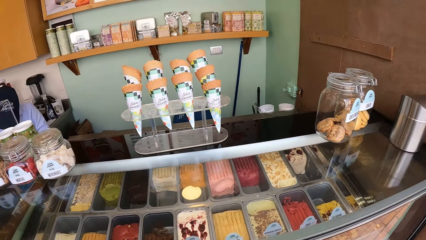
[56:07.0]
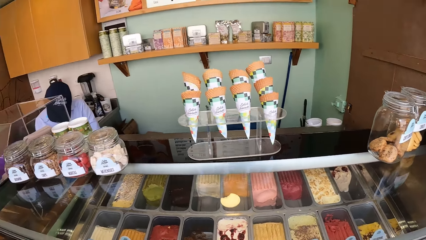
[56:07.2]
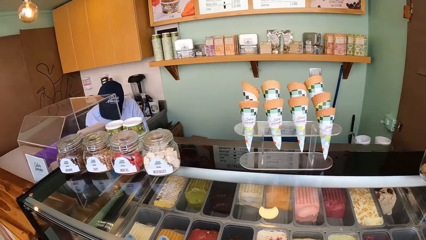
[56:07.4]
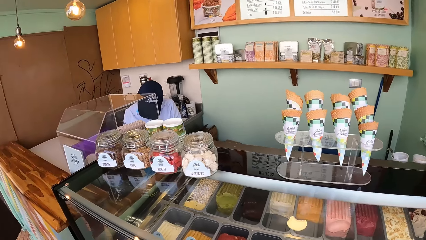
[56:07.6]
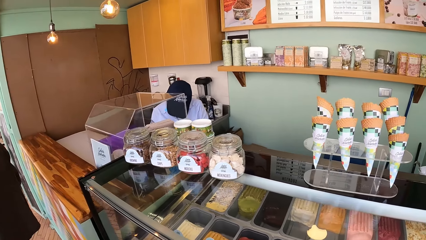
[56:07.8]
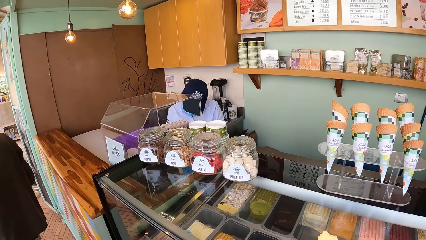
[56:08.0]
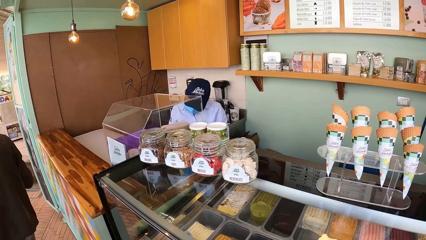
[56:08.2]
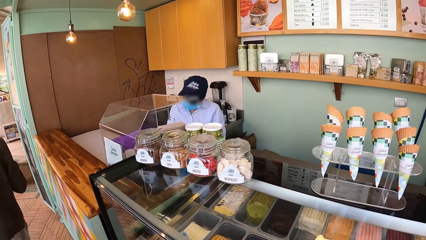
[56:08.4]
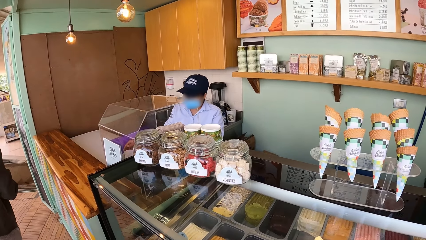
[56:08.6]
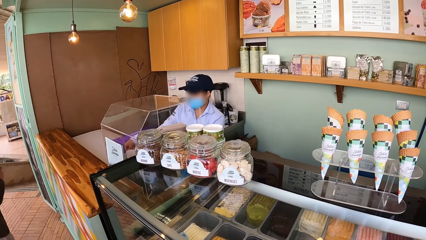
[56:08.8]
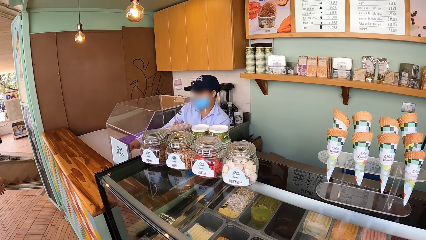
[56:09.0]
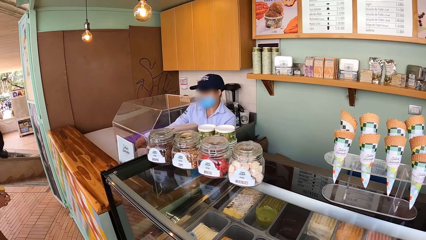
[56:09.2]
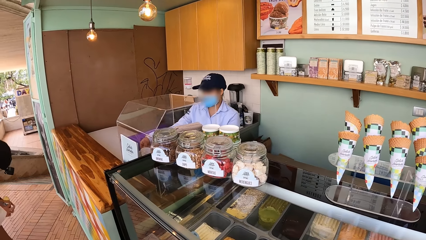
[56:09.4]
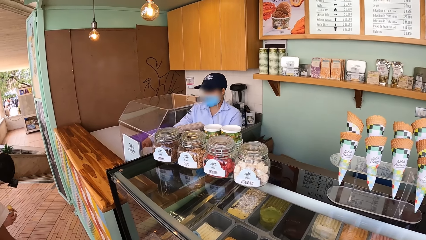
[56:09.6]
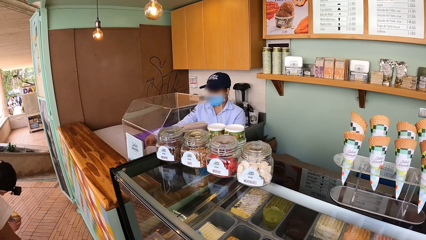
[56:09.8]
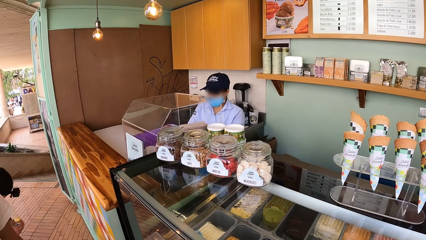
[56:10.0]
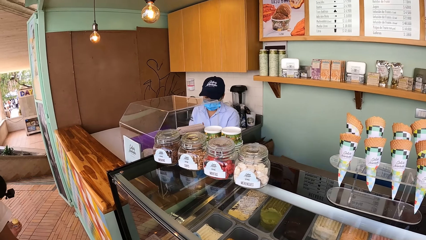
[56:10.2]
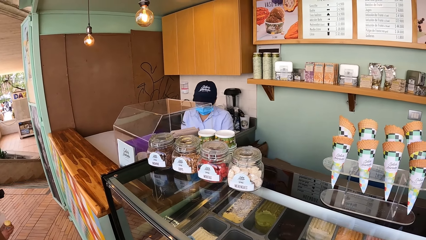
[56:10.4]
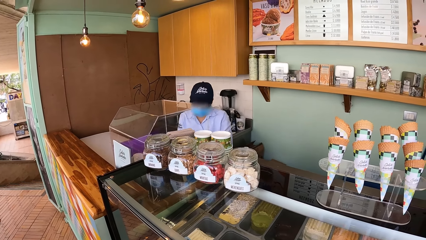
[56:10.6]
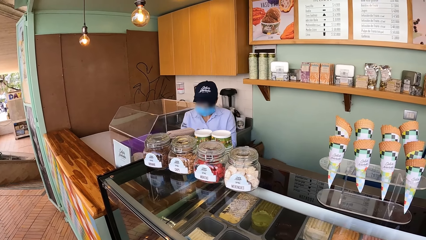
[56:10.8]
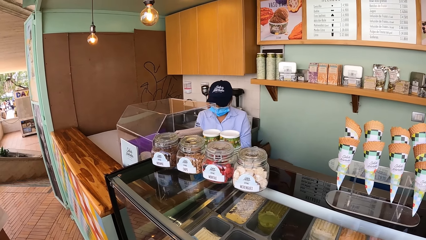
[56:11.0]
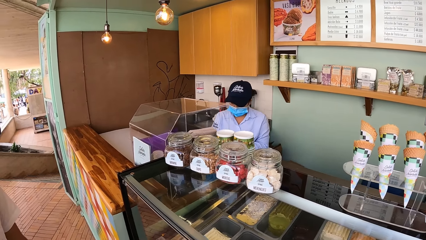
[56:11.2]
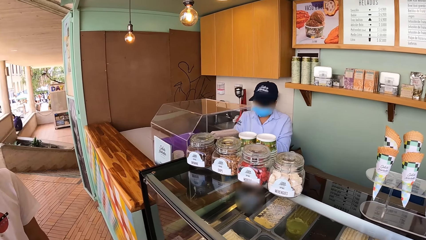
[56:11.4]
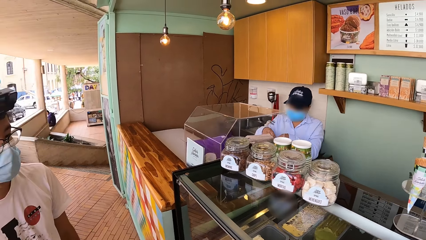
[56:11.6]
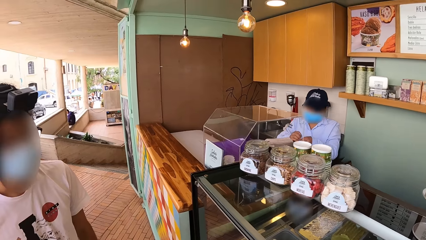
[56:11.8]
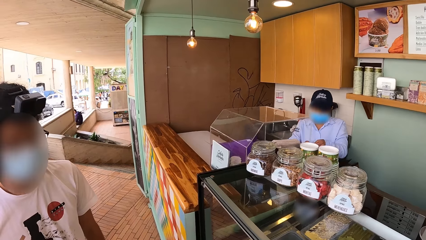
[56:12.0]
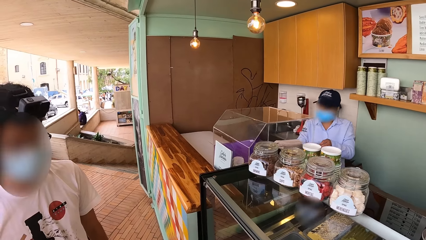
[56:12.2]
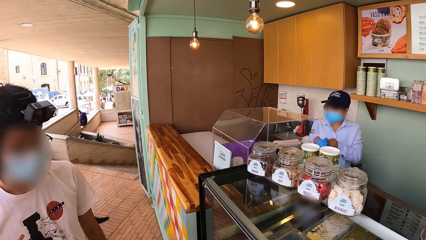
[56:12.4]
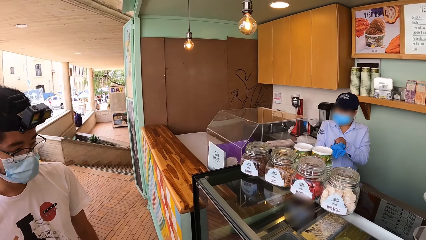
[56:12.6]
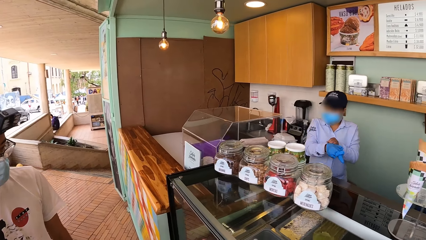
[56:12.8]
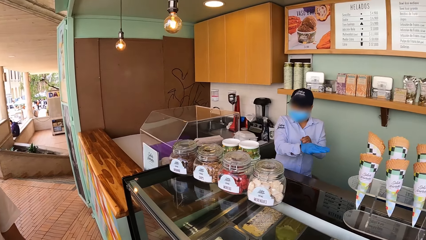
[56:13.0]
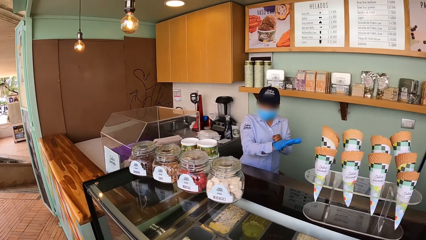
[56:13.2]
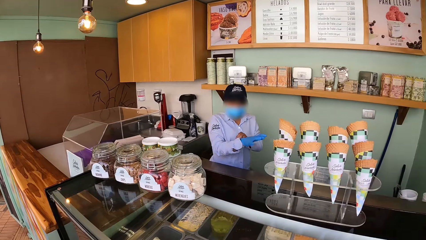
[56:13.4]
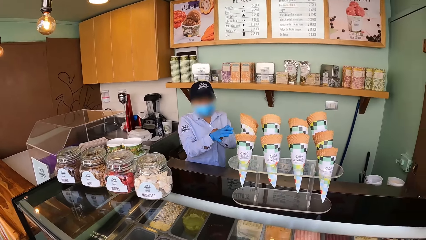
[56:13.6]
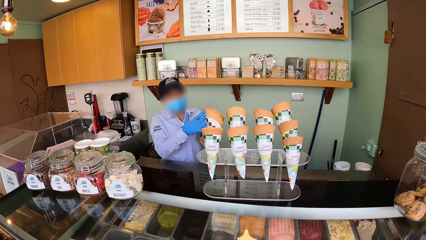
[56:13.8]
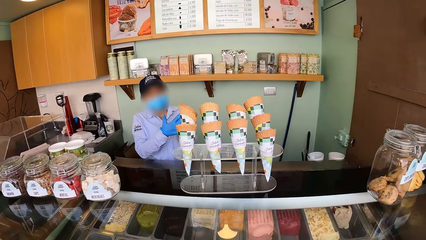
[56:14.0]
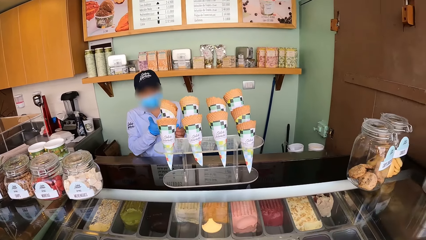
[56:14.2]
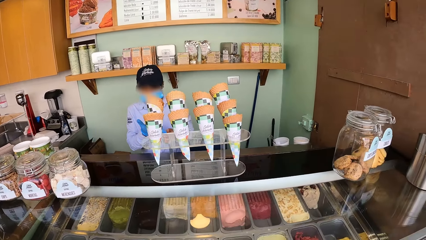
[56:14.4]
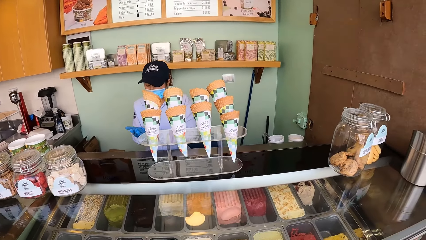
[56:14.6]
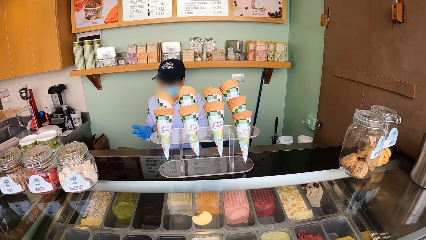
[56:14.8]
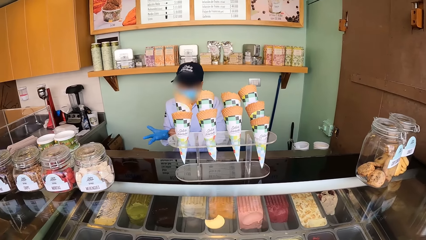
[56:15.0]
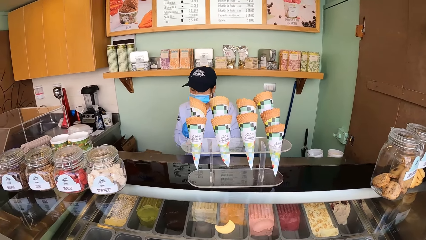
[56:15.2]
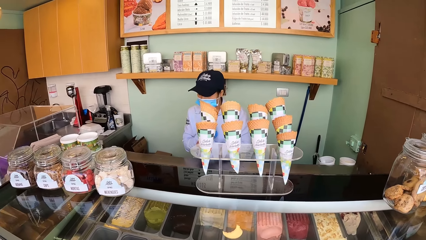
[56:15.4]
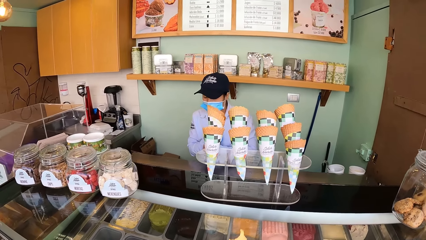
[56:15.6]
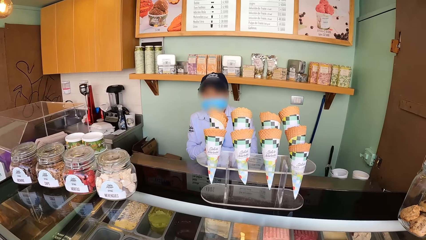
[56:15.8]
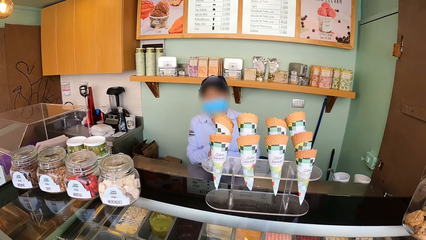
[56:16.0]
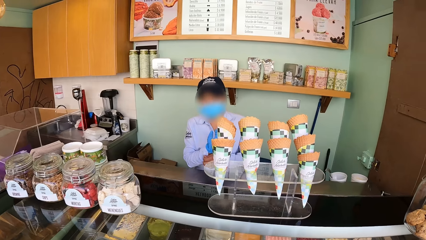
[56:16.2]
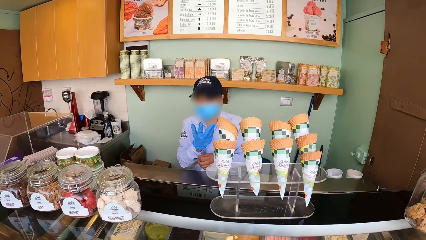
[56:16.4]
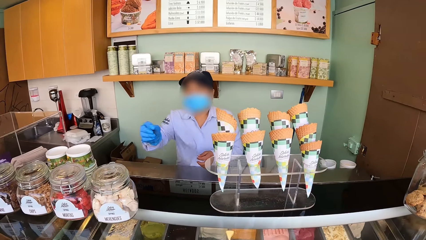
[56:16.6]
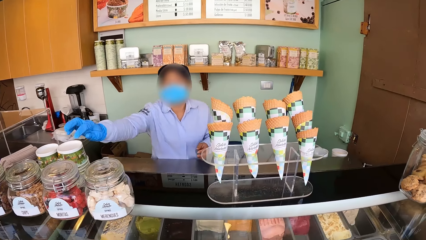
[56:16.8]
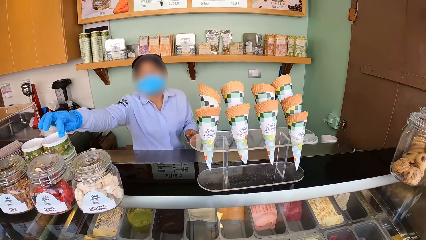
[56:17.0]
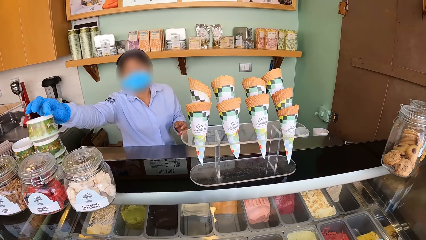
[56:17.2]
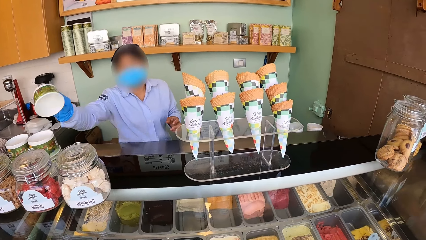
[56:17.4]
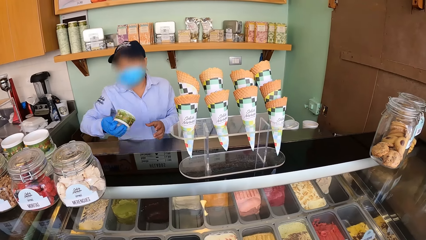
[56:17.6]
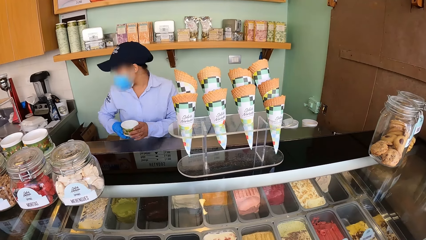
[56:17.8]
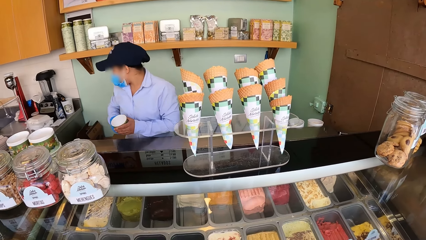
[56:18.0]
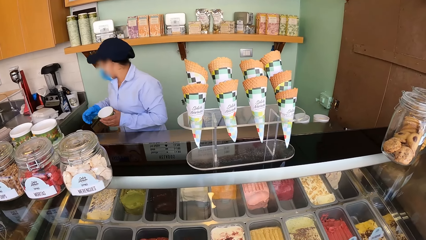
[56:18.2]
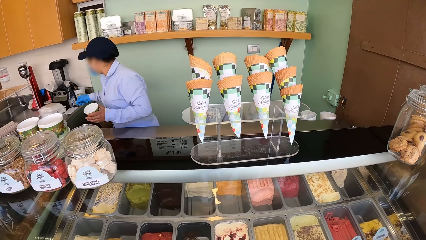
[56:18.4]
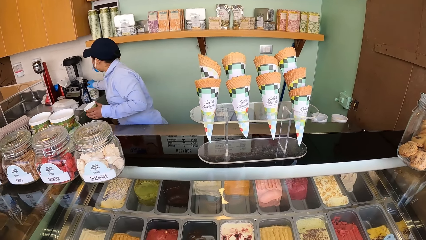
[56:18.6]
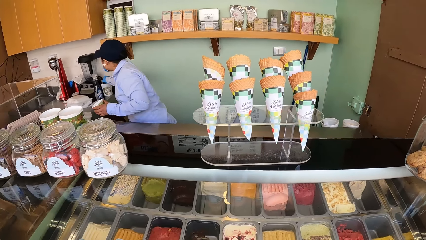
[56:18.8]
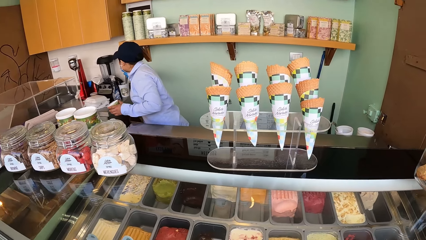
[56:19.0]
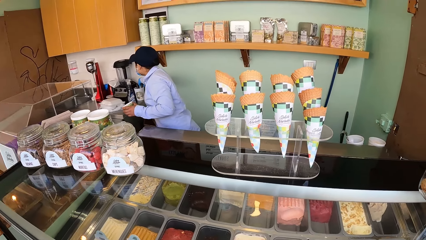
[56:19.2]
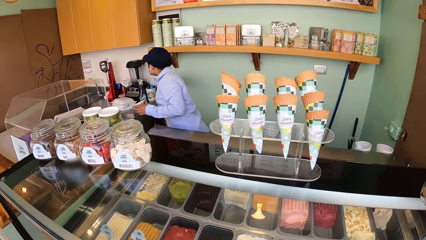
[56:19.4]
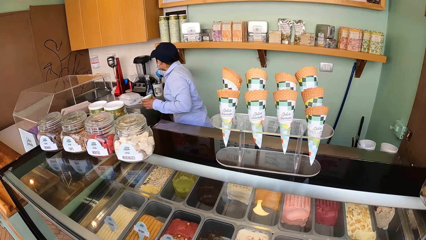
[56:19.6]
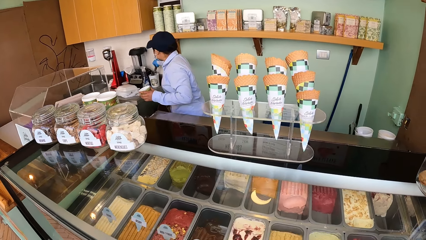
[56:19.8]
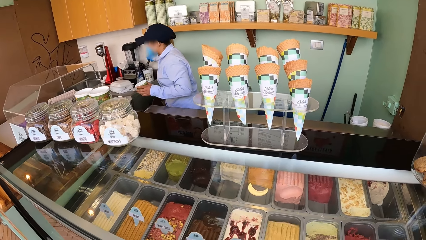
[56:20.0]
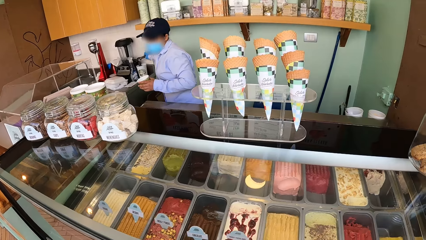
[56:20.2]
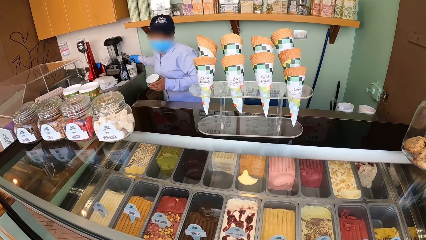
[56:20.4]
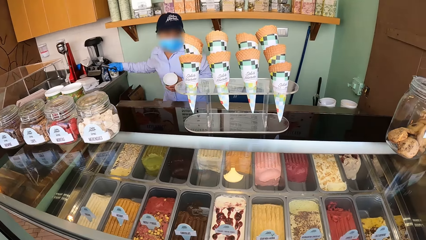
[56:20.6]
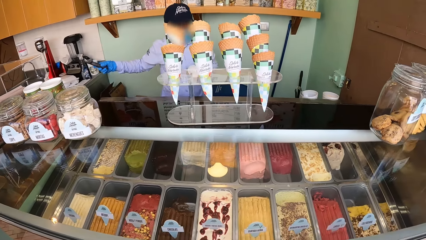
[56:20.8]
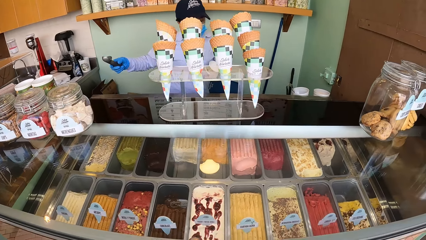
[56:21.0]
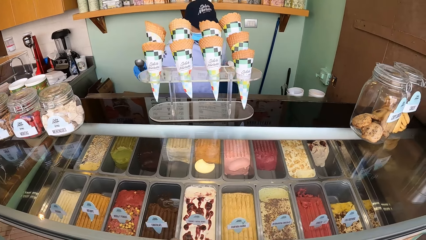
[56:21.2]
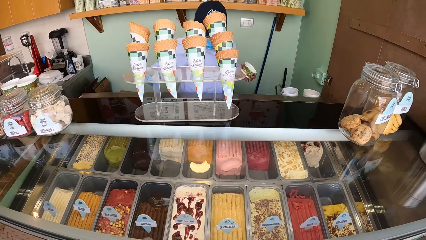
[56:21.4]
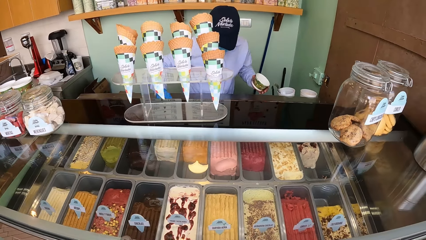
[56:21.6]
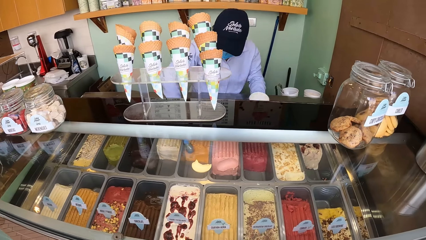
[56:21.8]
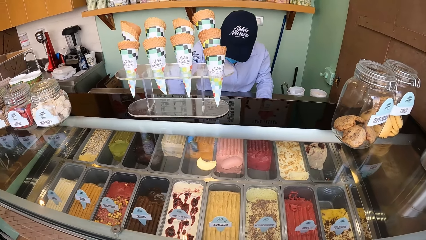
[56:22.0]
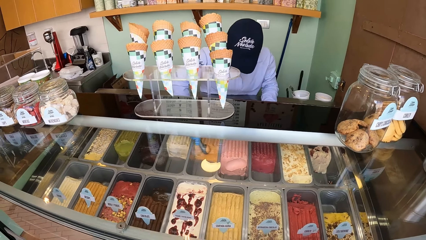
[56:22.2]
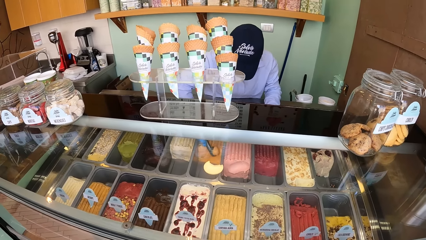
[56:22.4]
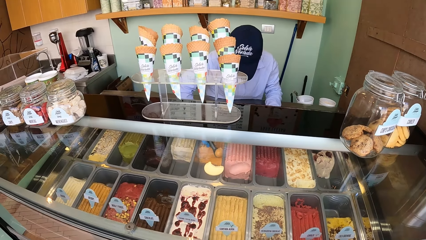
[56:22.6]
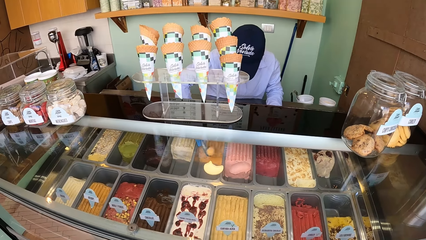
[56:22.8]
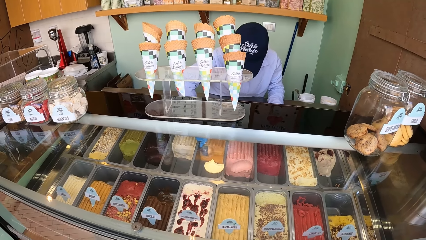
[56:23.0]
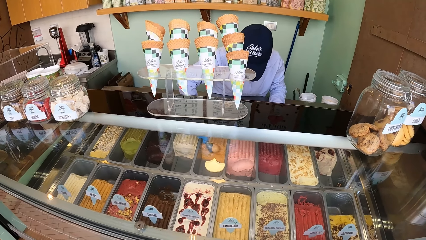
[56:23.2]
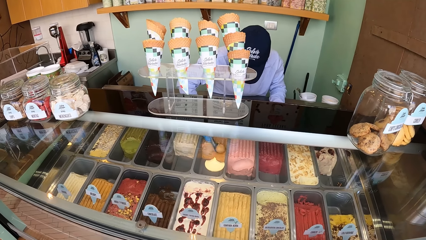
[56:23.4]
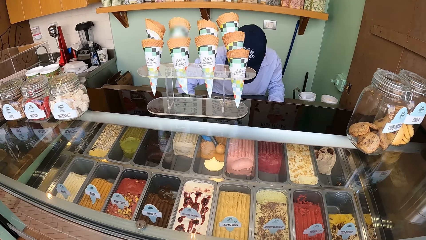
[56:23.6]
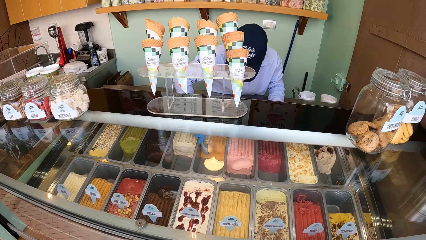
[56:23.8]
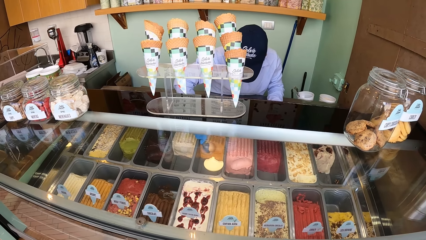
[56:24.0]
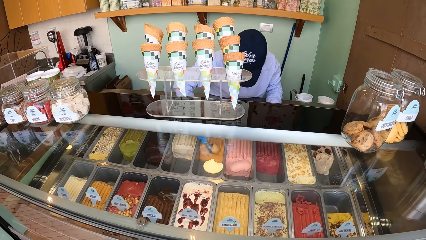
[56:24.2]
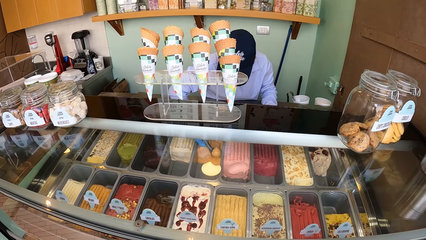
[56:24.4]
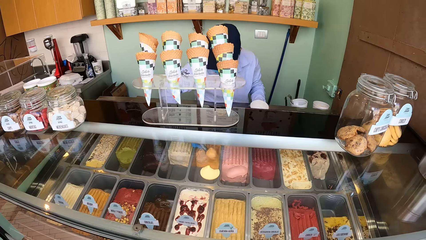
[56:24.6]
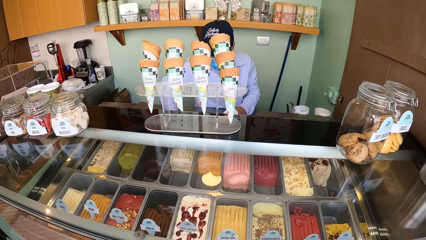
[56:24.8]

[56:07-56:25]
The man picks up a glove from the counter with his right hand. The camera wearer moves his body. The man wears the glove in his left hand on his right hand, adjusts the glove on his right hand with his left hand, picks up a bowl from the counter with his right hand, and passes the bowl from his right hand to his left hand. The man picks up the ice-cream scoop from the cup with his right hand and scoops ice-cream from a tray with the ice-cream scoop in his right hand.
